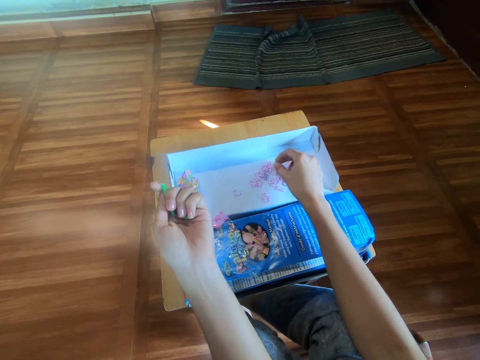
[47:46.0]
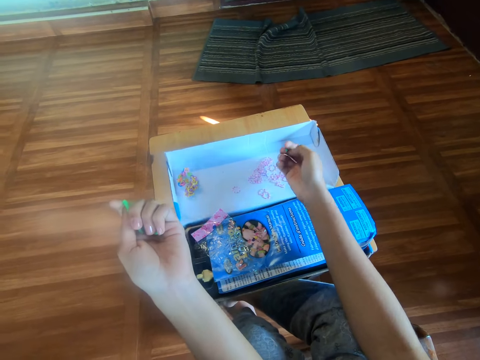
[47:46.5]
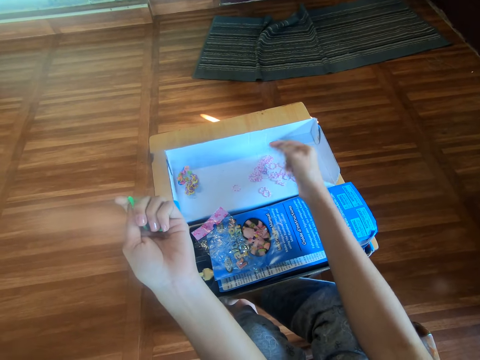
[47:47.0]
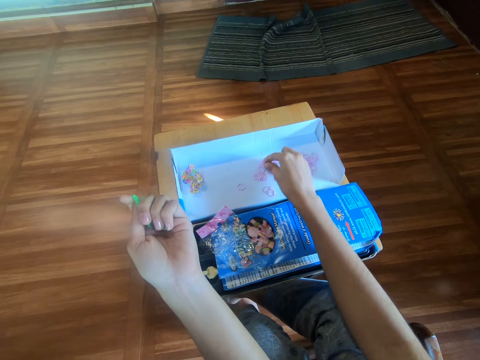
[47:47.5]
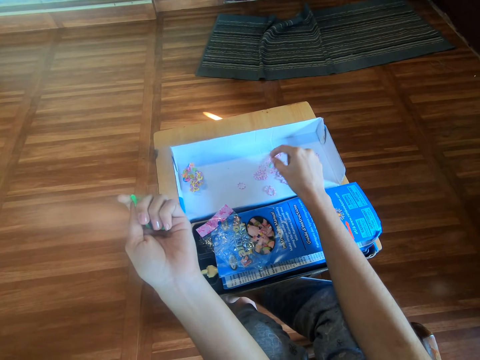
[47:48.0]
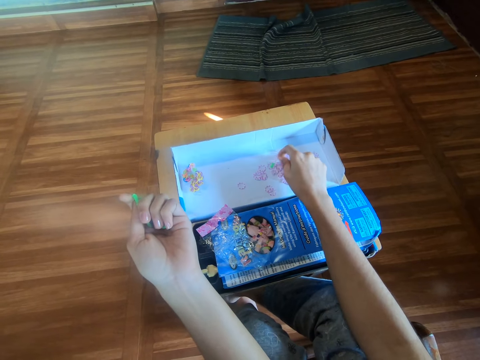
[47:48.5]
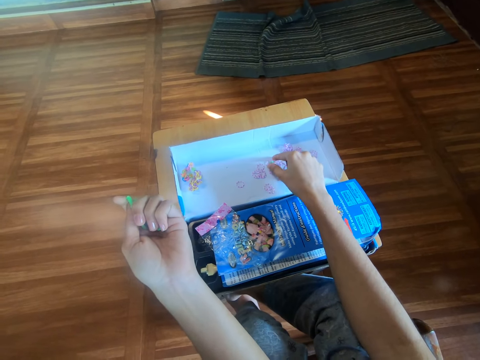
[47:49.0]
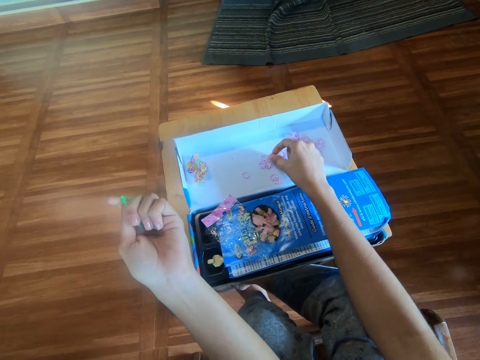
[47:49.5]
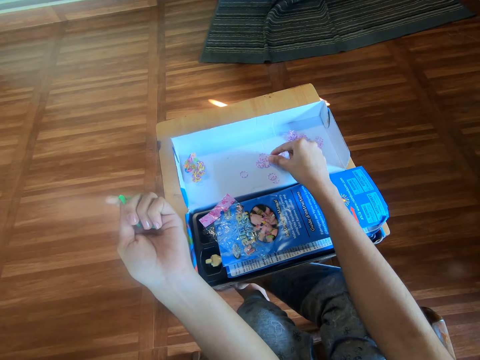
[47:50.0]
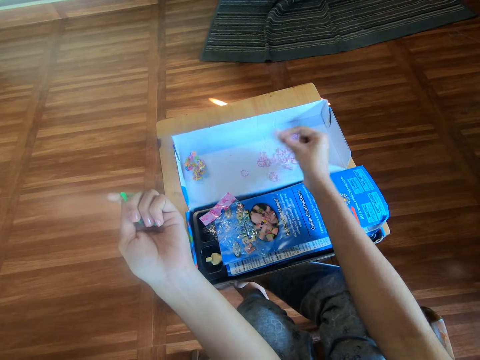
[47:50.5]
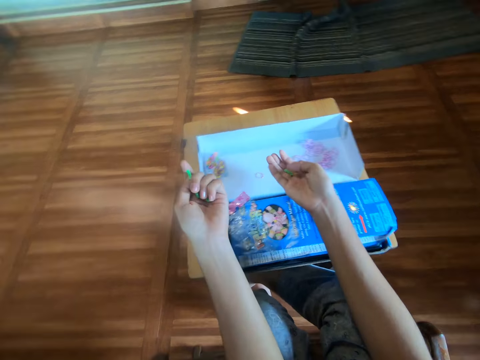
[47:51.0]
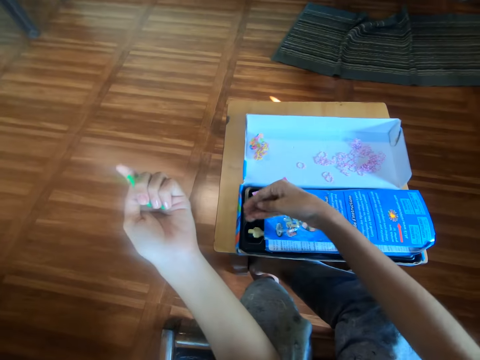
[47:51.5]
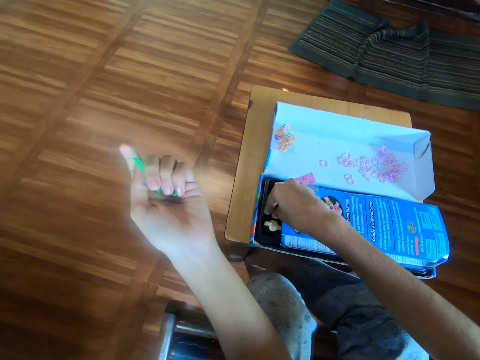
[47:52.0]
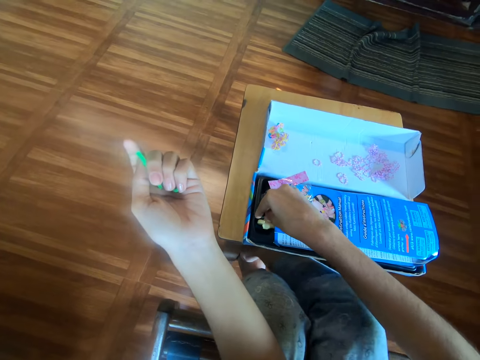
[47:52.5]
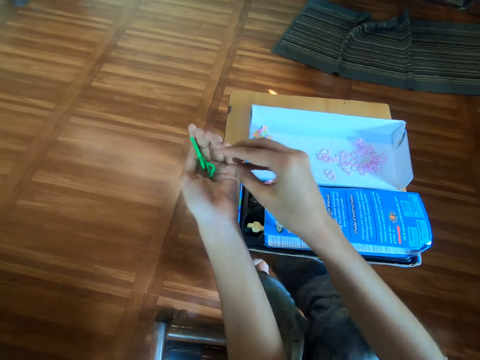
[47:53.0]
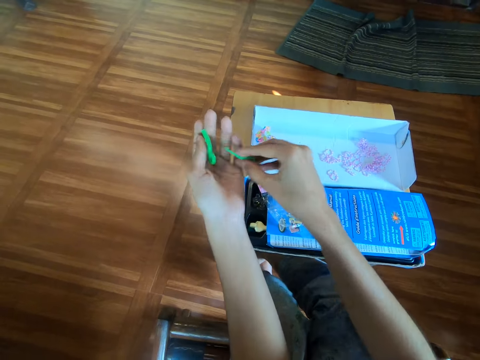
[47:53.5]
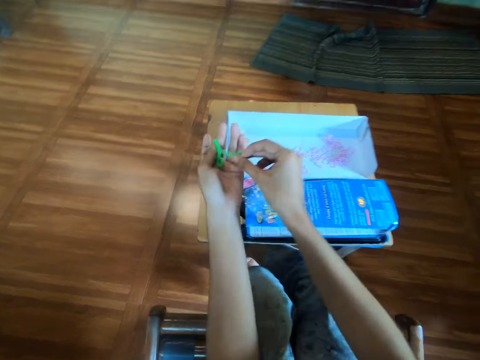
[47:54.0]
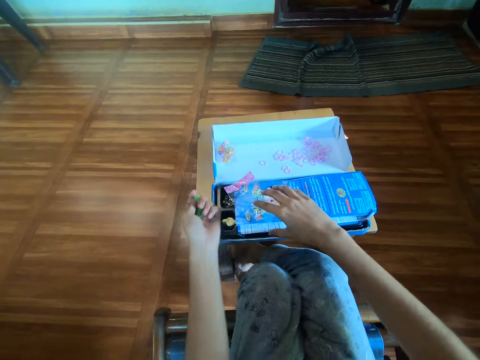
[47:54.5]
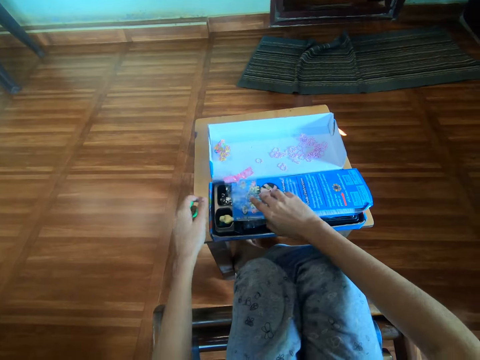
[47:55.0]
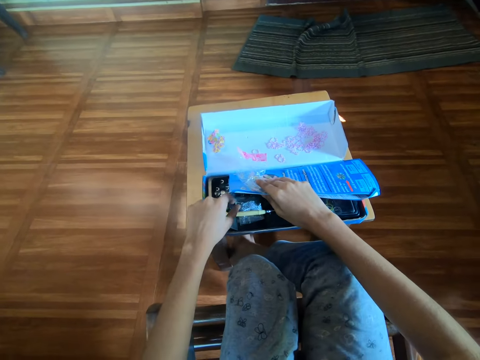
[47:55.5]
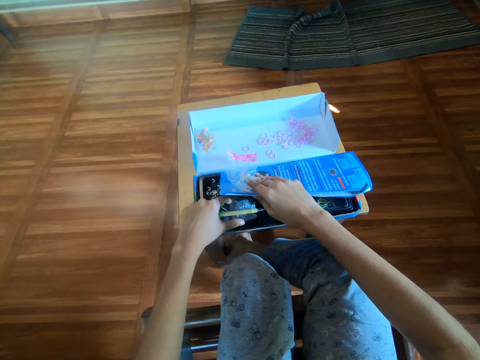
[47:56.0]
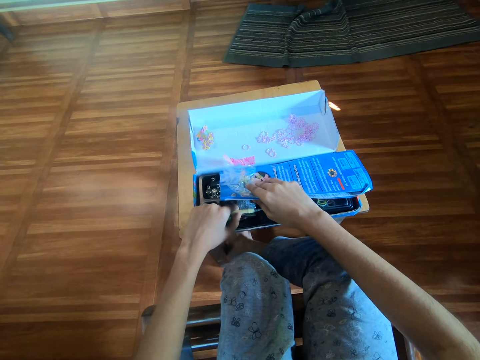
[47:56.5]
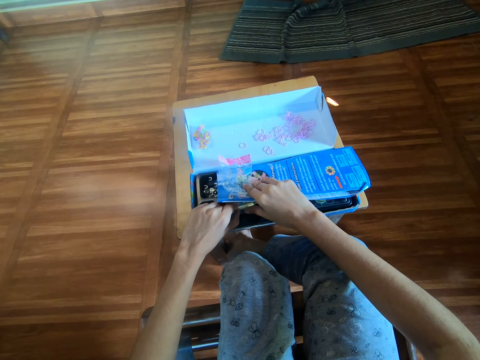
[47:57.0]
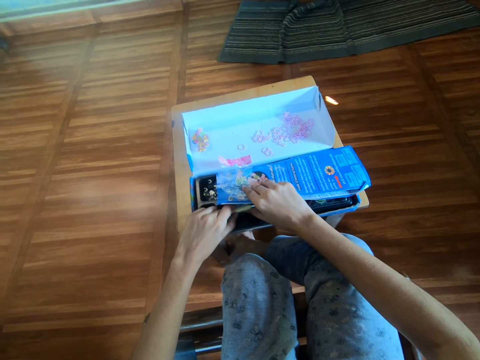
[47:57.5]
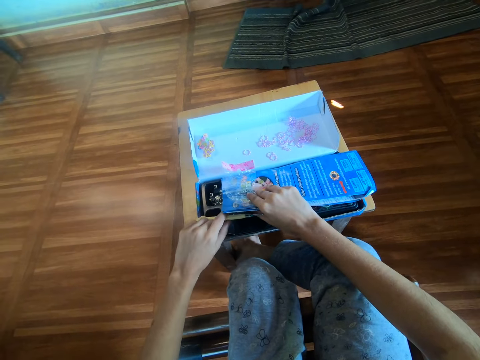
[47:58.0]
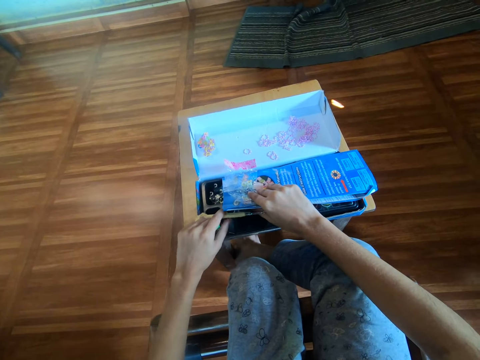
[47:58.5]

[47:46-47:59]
The camera wearer picks a clip from the pack with the right hand. He moves a rubber band around the pack with the right hand. He picks the clip from the pack with the right hand. He drops the clip in the pack with the right hand. He puts the rubber band in the loom kit. He takes the hook from the left hand with the right hand. He takes the Y loom from the left palm. He puts the hook in the left hand from the right hand. He holds the Y looms. He lifts the booklet with the right hand. He moves the yellow hook in the pack with his left hand. He holds a crochet hook grip.

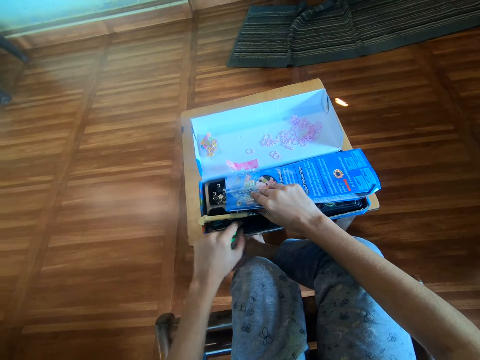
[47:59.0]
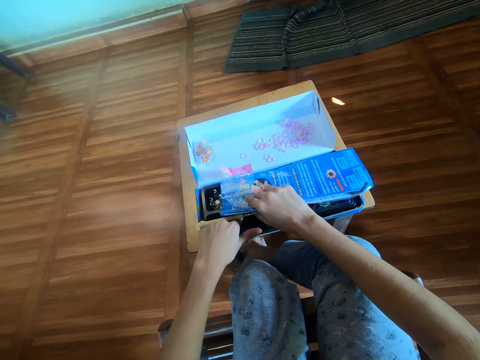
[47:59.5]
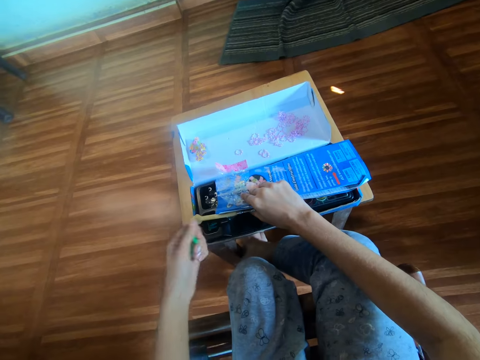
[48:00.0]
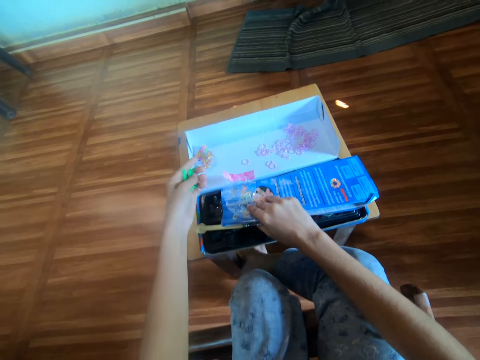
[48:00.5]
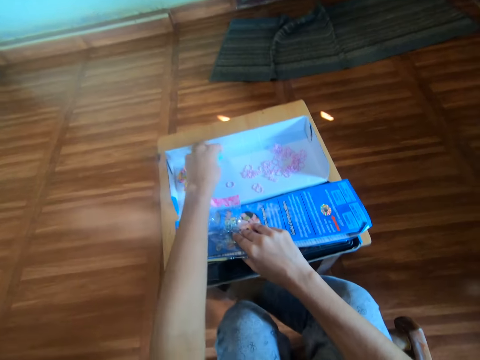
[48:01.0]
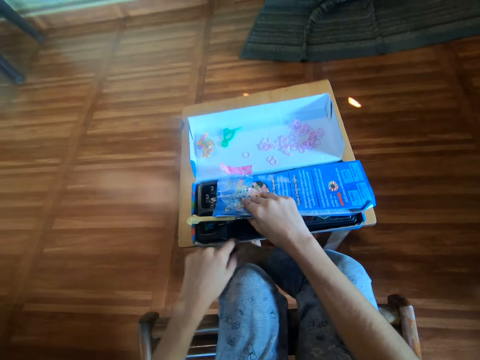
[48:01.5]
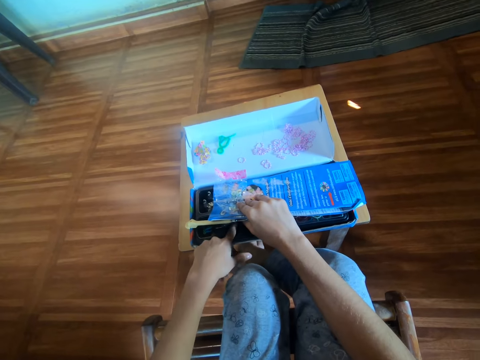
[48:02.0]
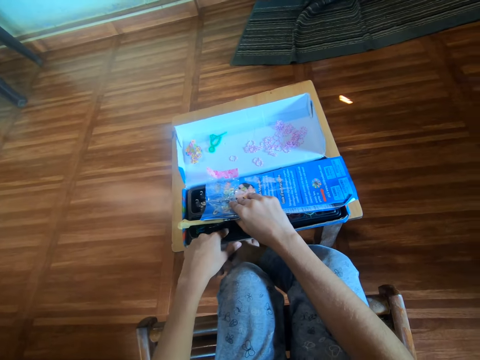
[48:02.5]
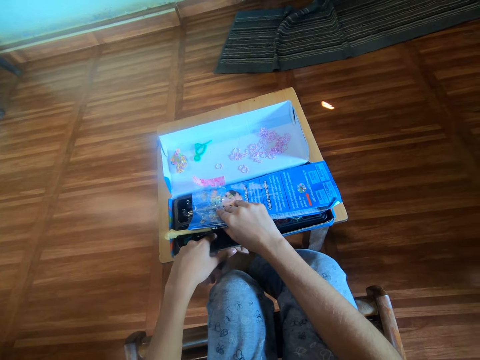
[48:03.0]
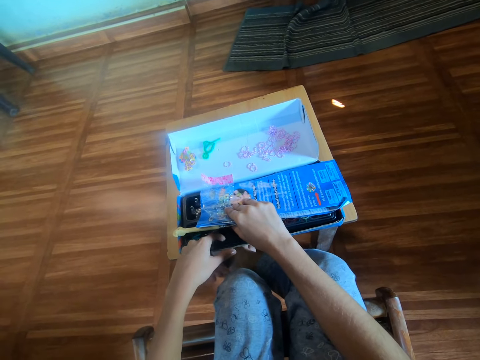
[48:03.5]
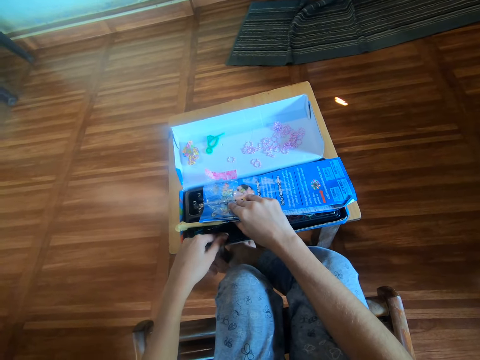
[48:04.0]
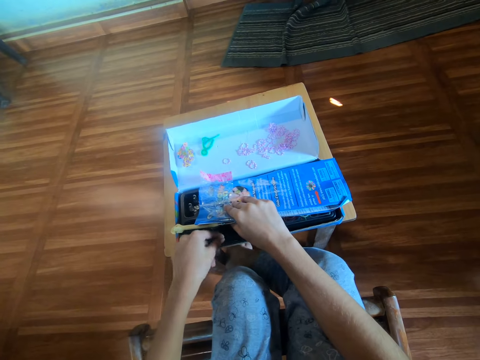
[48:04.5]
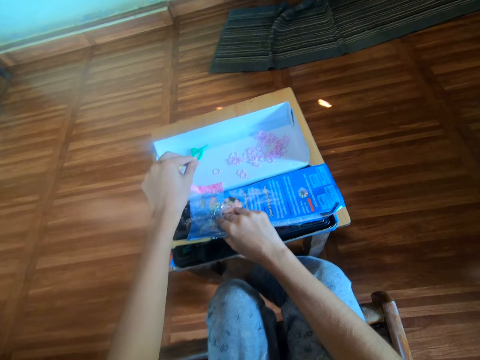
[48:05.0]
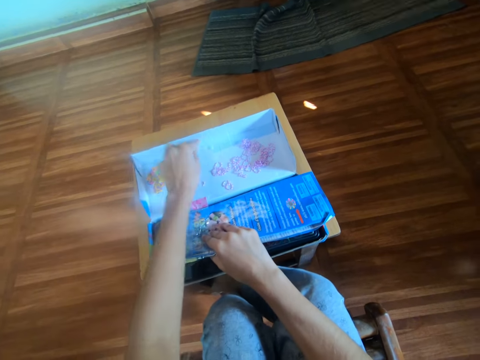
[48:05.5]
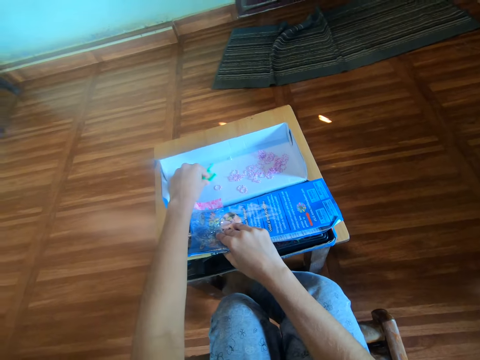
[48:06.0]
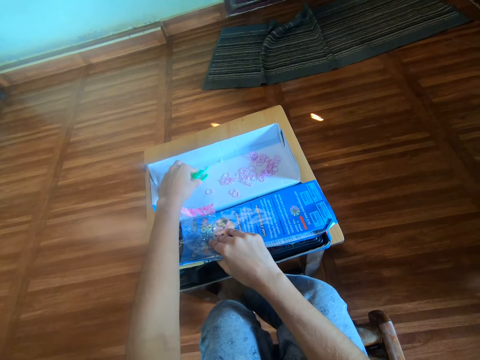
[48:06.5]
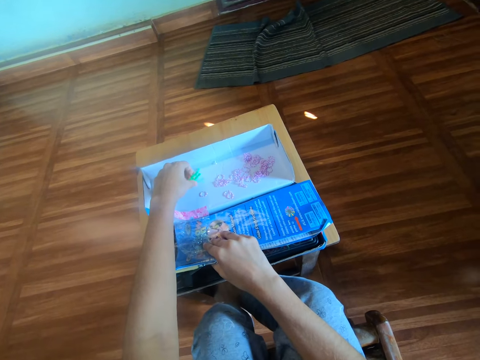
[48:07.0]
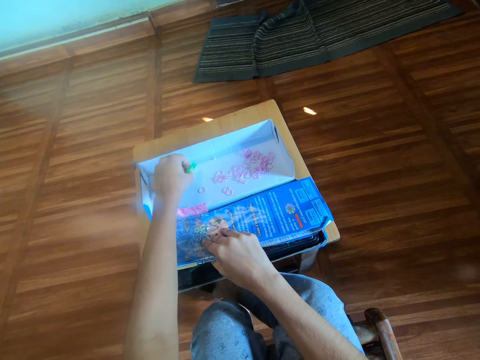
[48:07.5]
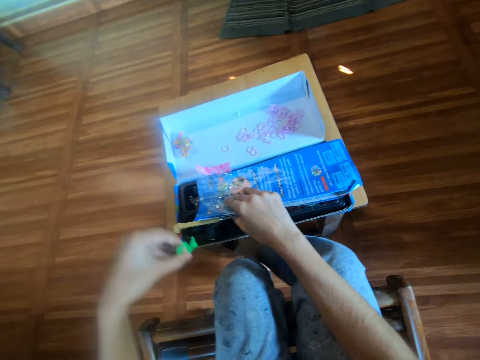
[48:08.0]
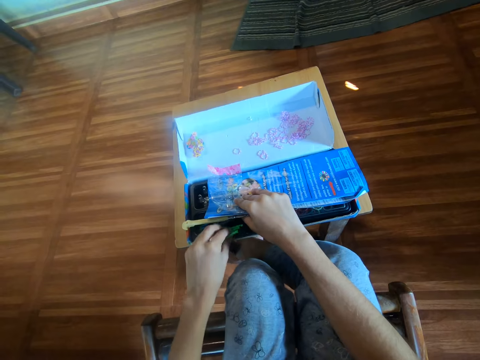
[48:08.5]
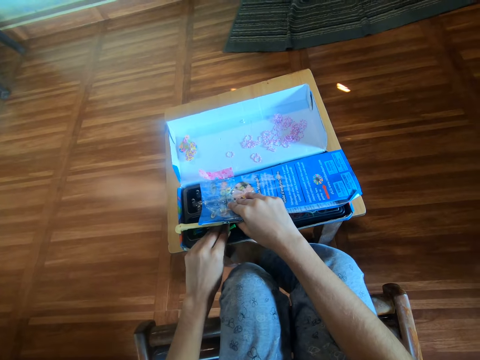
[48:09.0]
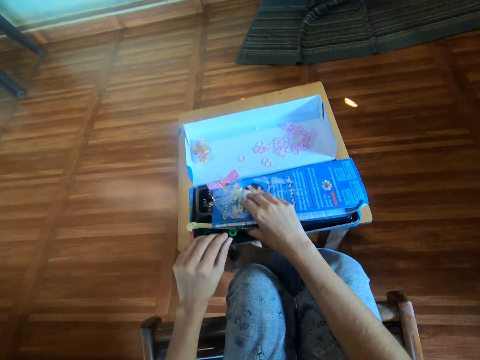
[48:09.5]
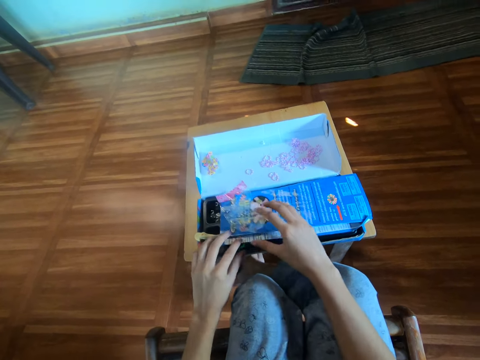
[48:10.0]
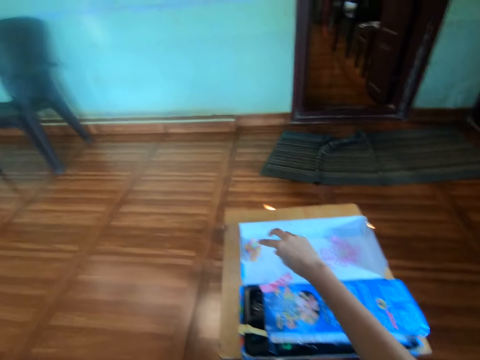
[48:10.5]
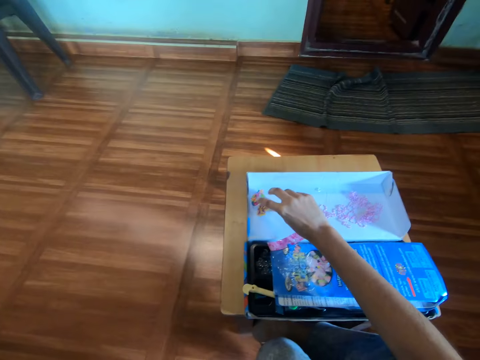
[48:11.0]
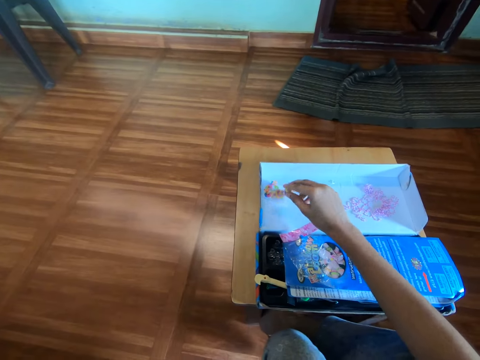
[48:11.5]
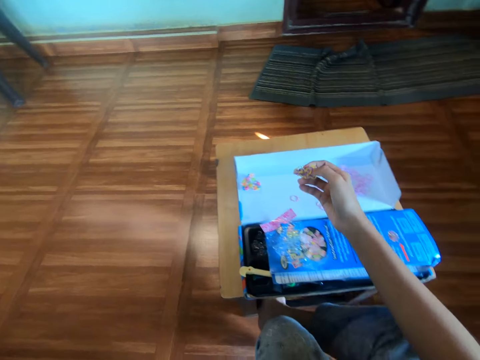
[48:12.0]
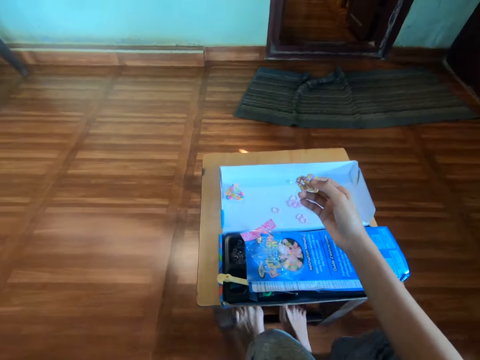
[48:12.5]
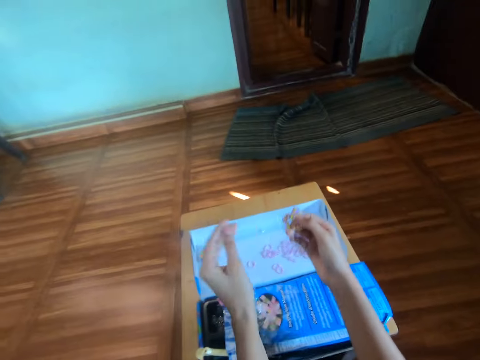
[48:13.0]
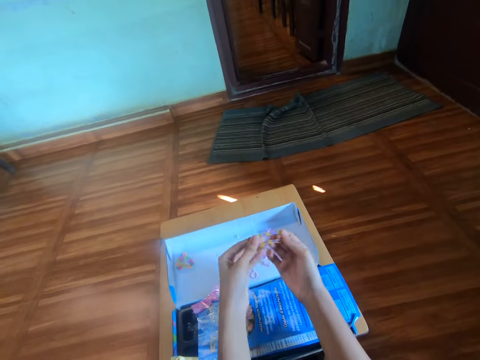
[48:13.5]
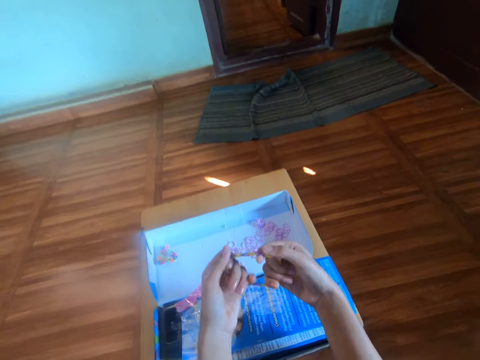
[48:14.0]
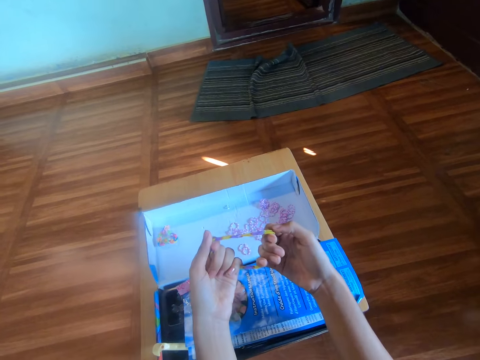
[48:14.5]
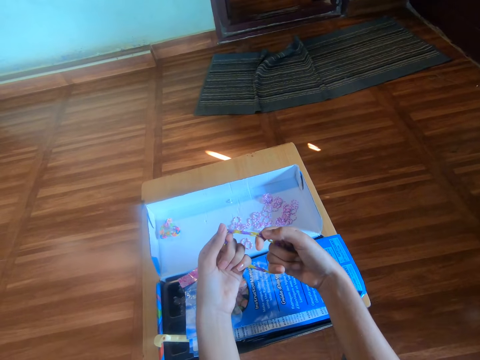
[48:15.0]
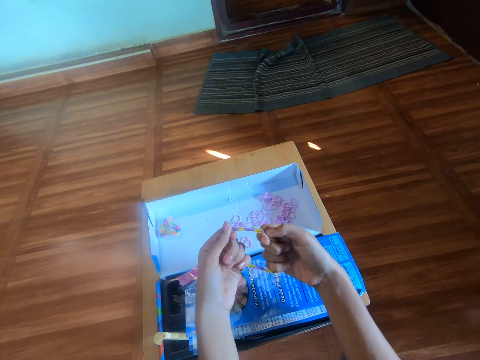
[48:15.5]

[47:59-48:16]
The camera wearer holds the loom kit. They hold the Y looms. They drop the mini loom and hook on the pack with the left hand. They bring out a clip from inside the pack with the left hand. They put a hand on the loom kit. They put a rubber band on the packaging box. They drop the clip on the pack with the left hand. They pick the mini loom and hook on the pack with the left hand. They drop the mini loom and hook in the pack with the left hand. They drop the booklet with the right hand. They pick a rubber band bracelet from the pack with the right hand. They hold the bracelet with both hands. They stretch the bracelet with both hands. They count the rubber bands in the bracelet with both hands.
